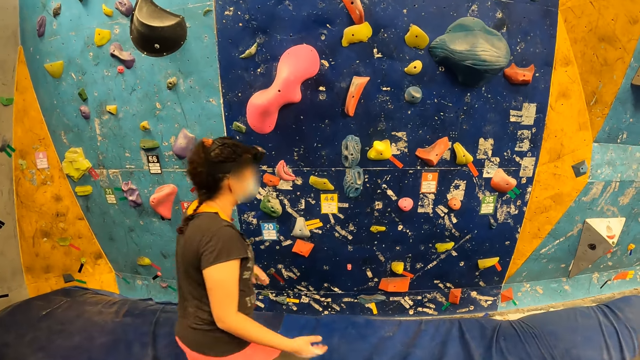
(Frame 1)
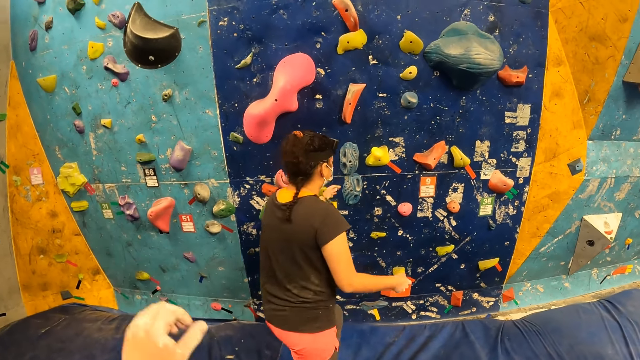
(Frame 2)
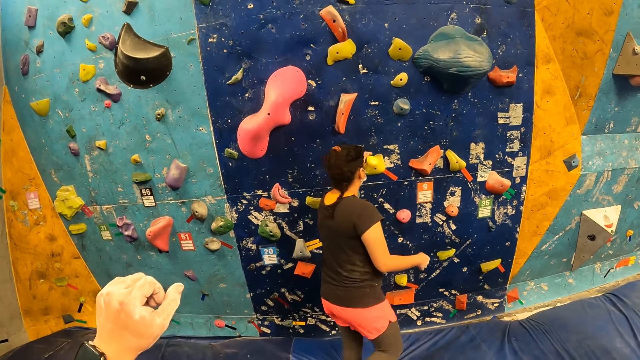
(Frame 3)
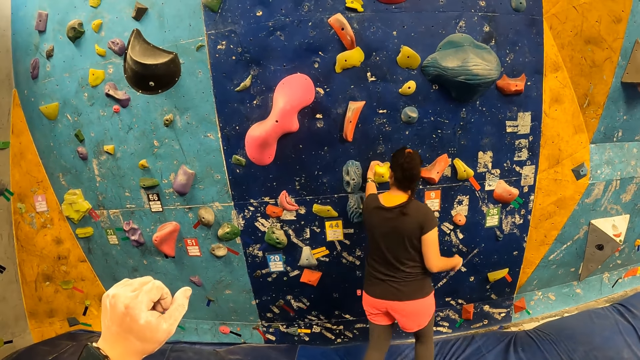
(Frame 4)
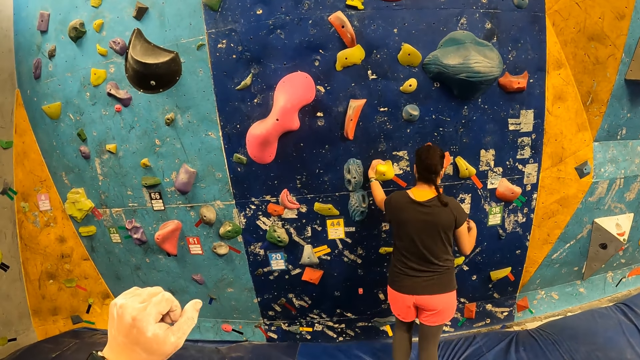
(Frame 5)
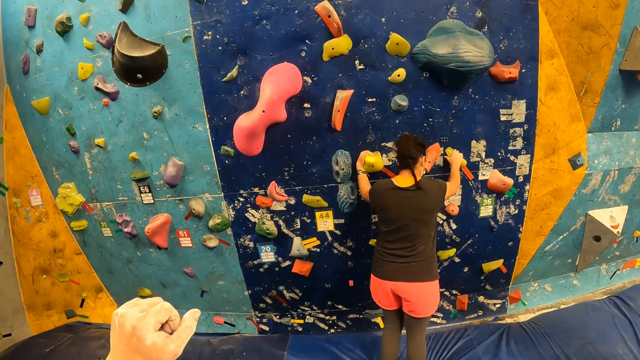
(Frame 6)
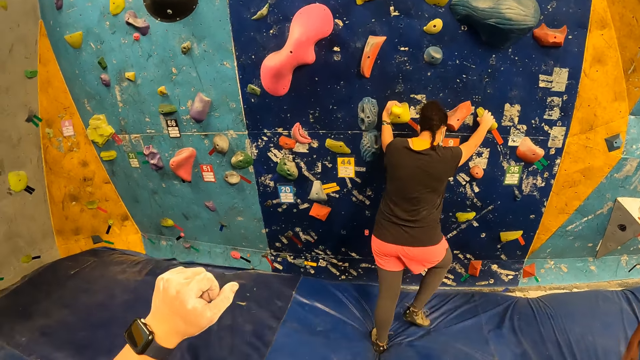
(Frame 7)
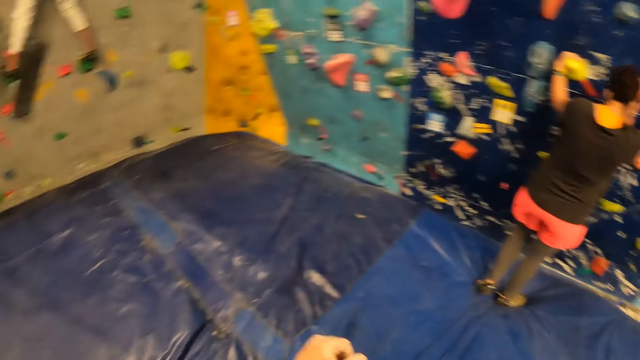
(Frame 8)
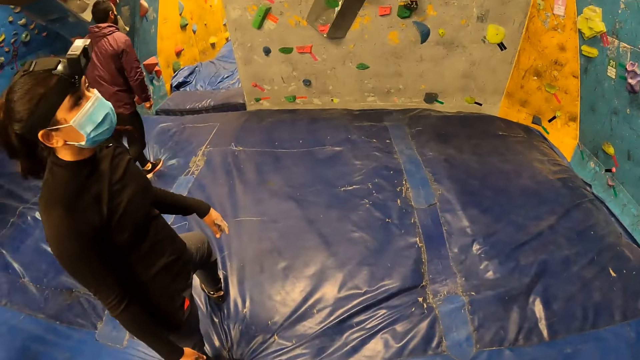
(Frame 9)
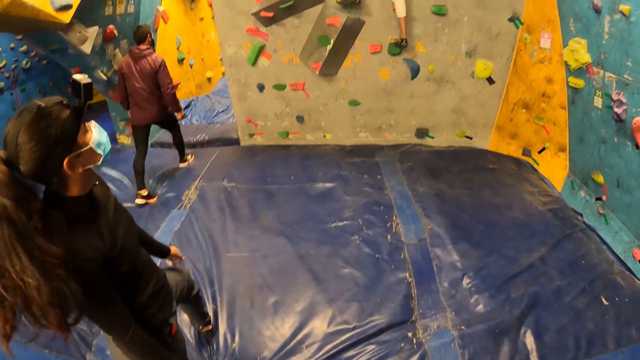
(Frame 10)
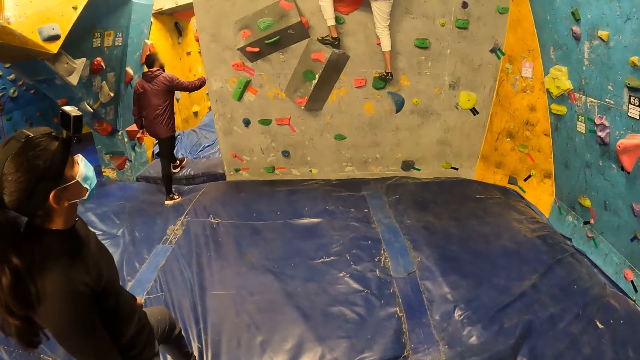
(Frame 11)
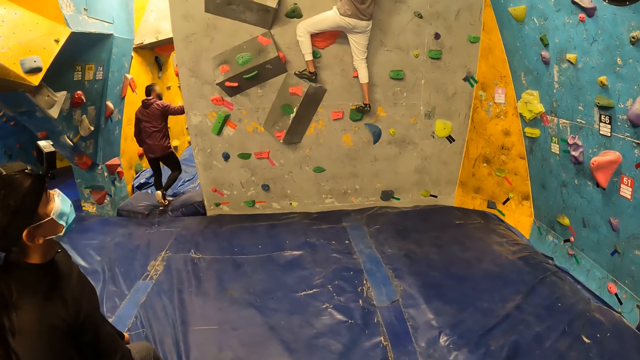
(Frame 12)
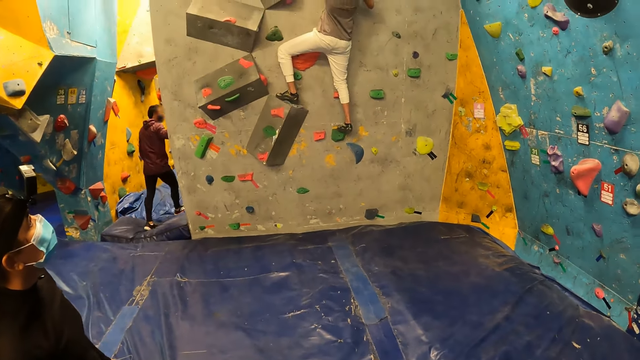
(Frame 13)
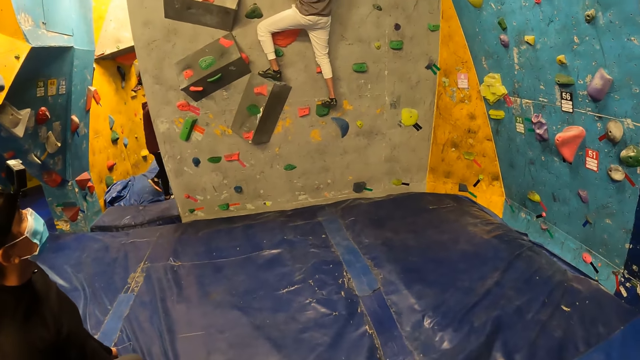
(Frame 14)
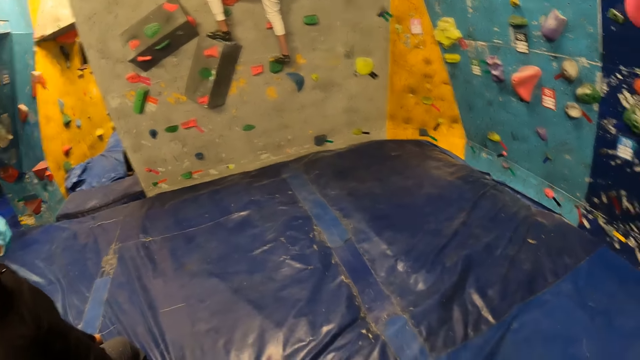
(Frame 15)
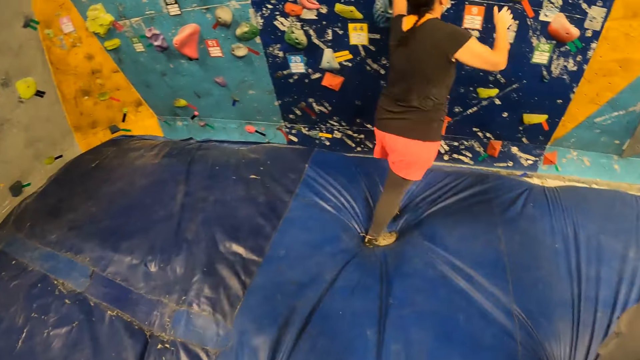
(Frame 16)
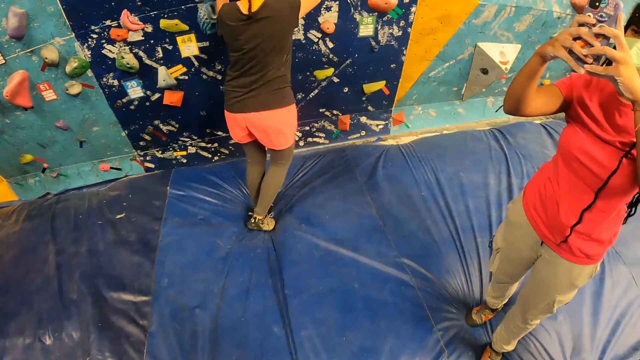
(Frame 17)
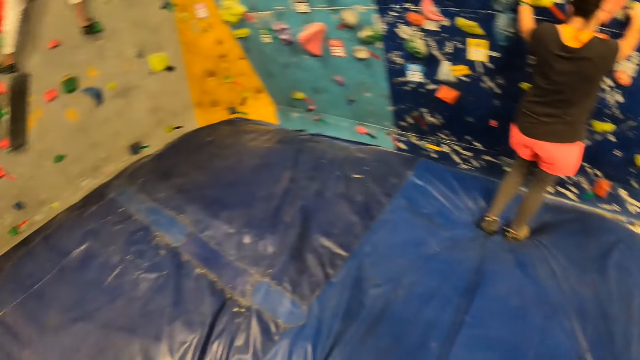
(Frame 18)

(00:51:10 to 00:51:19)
The woman climbs the rock wall. The camera wearer looks around.

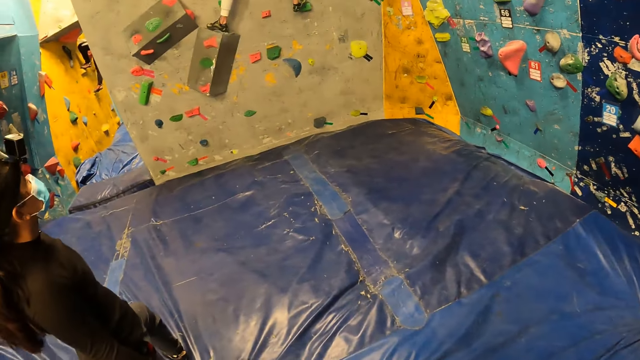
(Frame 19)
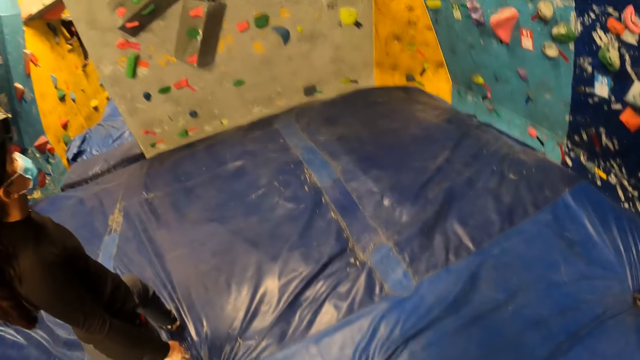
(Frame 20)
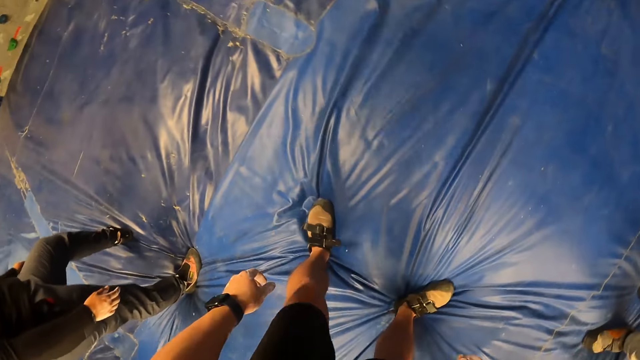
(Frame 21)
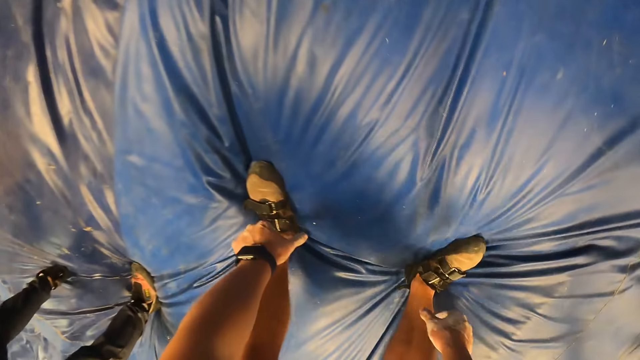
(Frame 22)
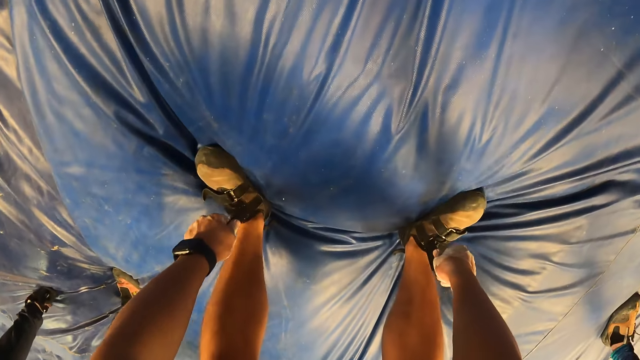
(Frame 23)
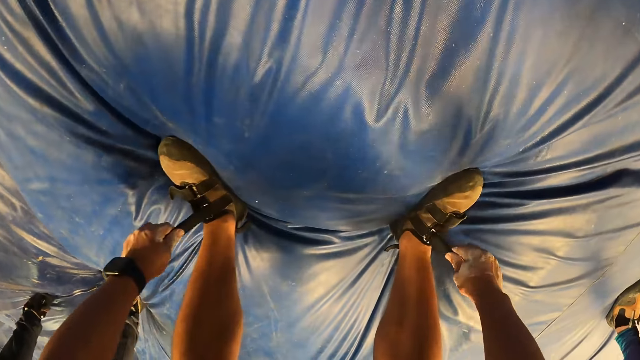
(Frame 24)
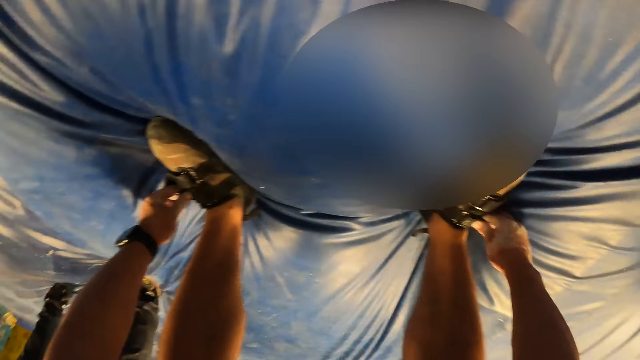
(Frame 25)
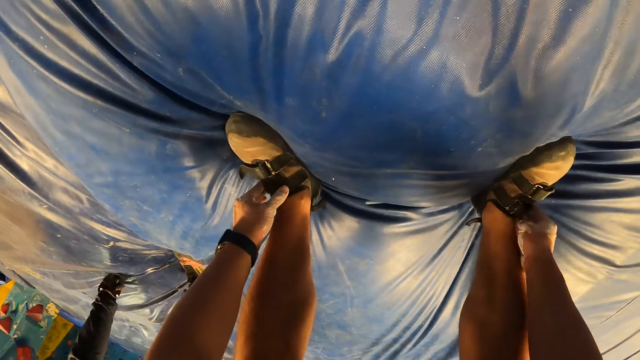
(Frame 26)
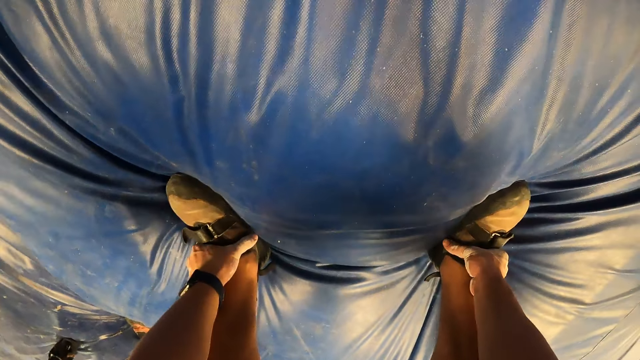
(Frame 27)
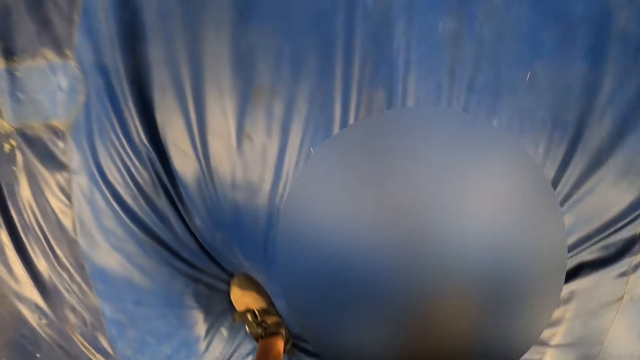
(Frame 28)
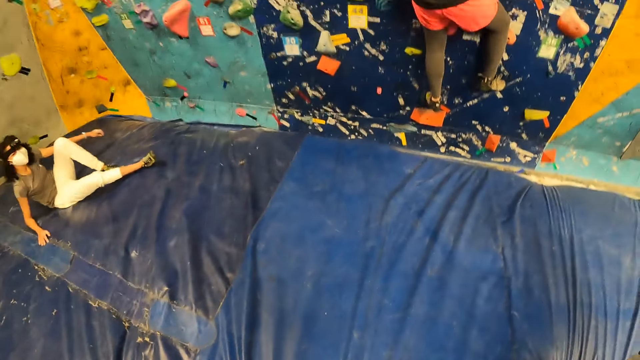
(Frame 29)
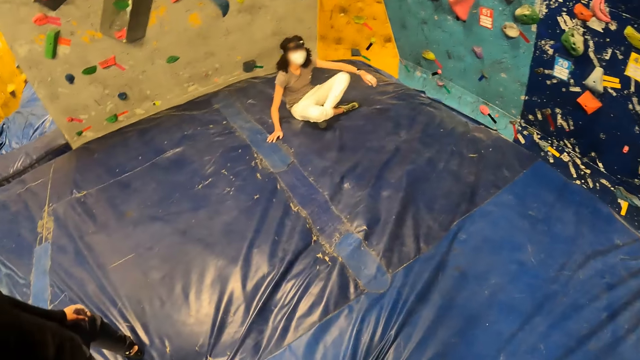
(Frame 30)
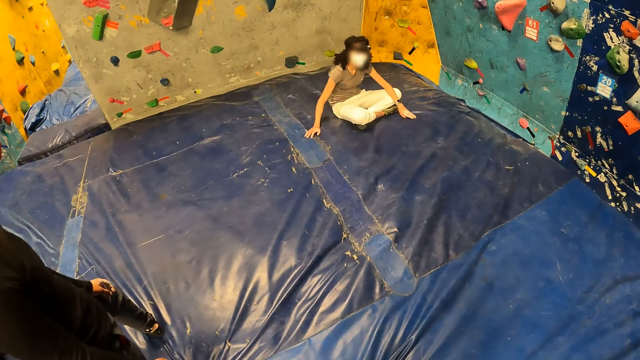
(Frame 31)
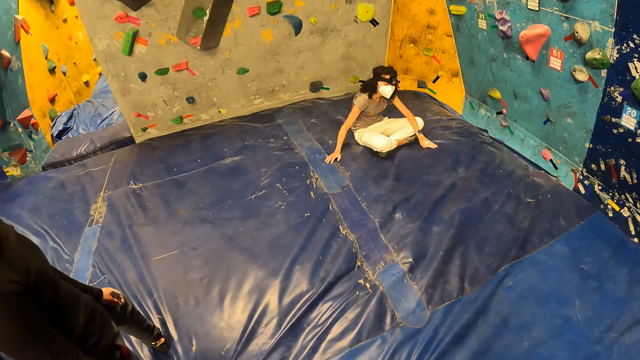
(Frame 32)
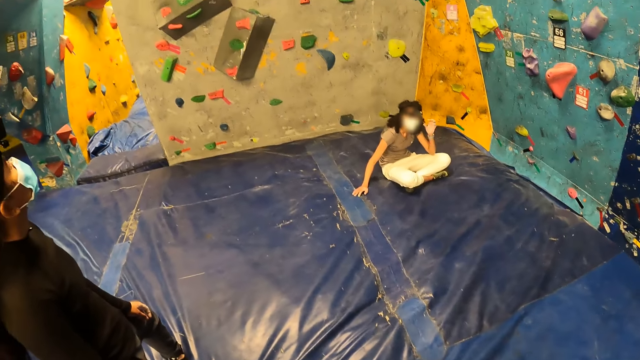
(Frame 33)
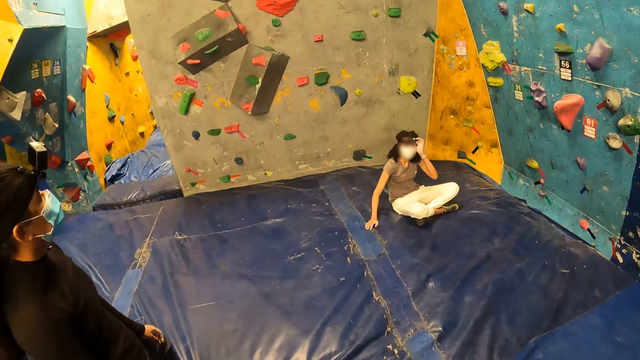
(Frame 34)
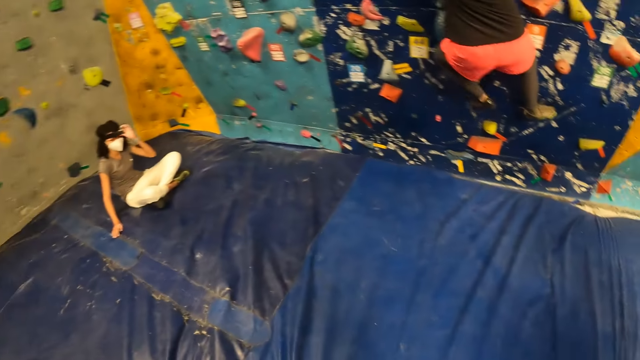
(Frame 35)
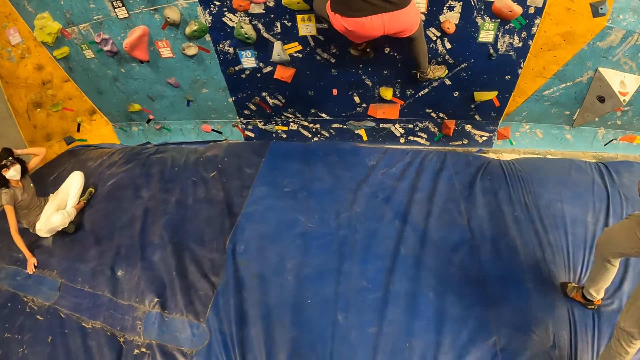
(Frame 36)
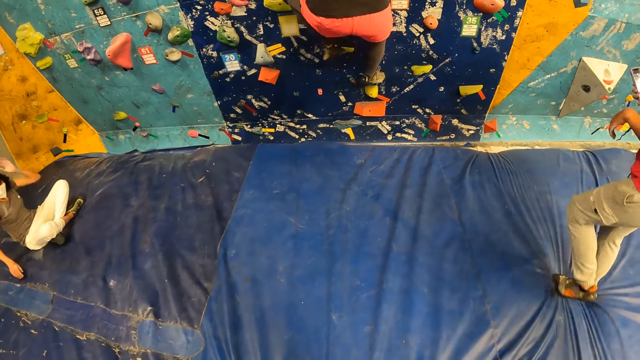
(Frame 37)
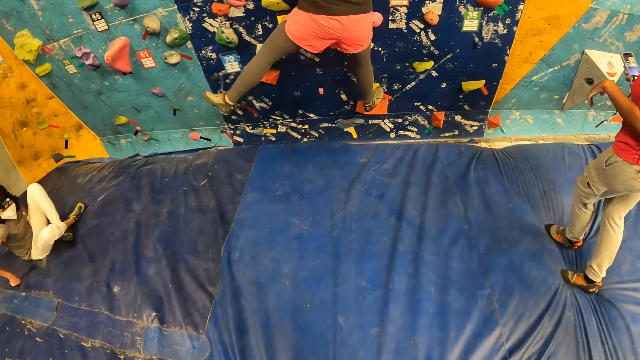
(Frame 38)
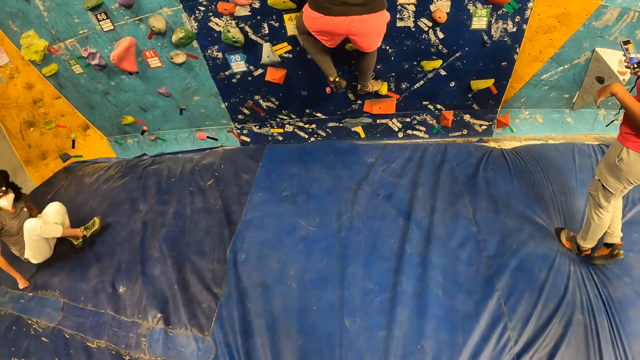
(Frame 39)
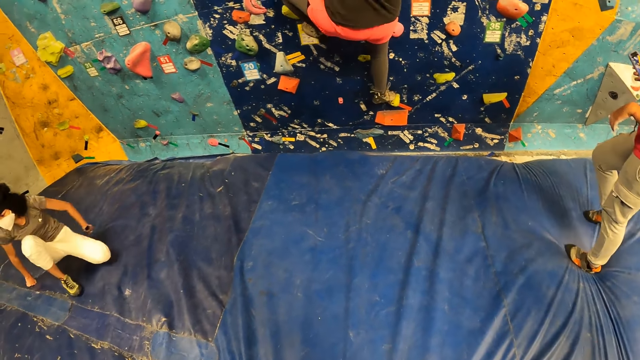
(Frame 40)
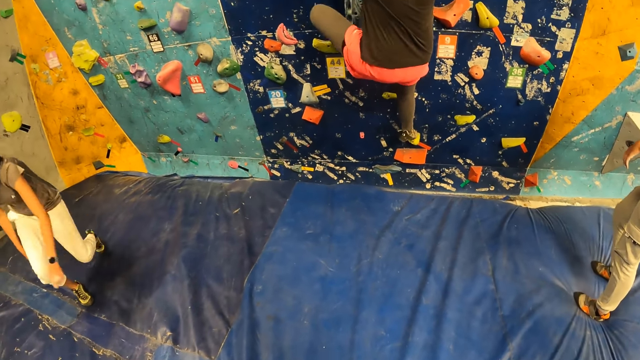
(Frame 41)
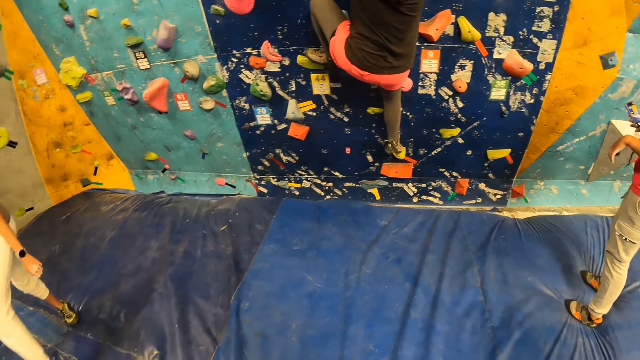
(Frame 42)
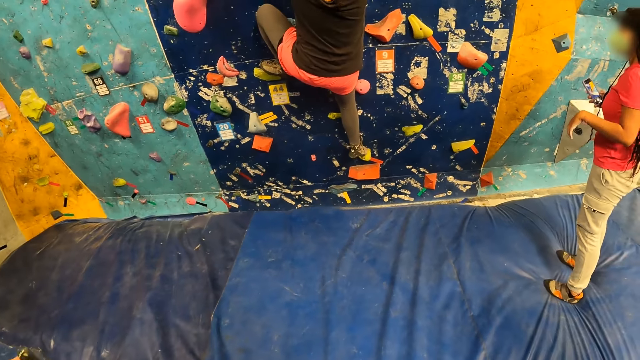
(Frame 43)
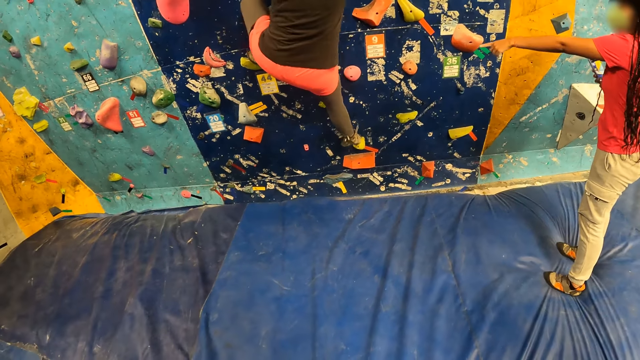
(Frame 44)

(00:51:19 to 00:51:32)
The camera wearer fastens the shoes. They look around. A woman stands from the foam.
